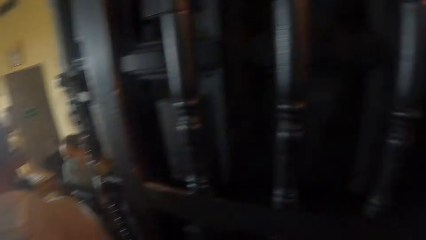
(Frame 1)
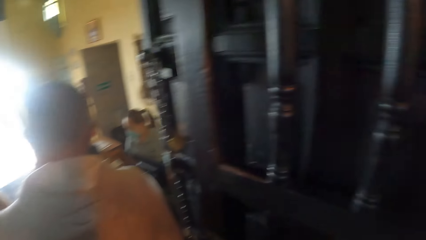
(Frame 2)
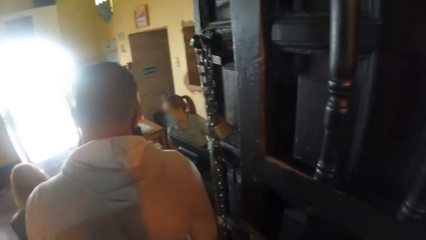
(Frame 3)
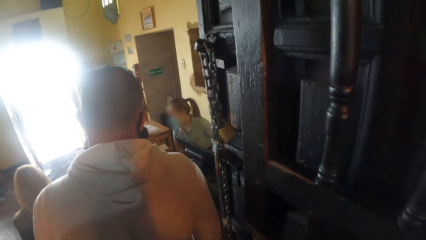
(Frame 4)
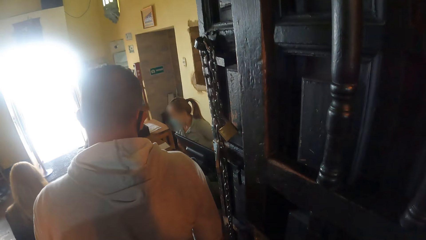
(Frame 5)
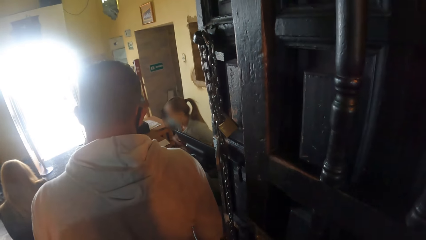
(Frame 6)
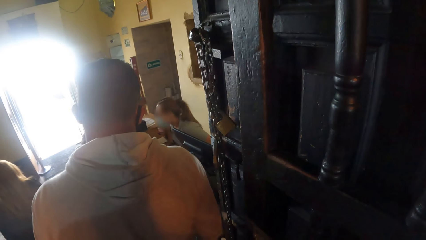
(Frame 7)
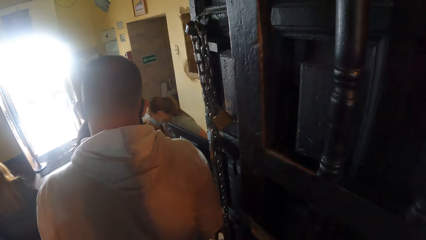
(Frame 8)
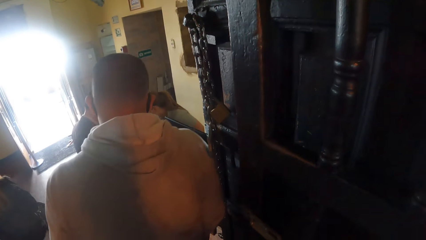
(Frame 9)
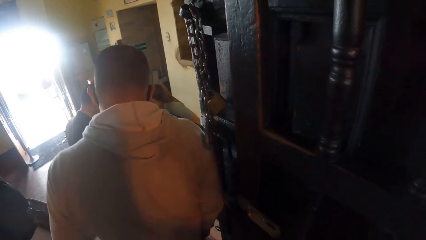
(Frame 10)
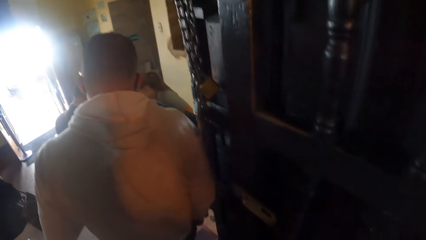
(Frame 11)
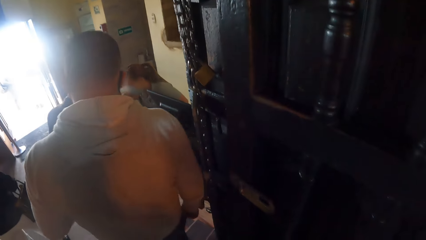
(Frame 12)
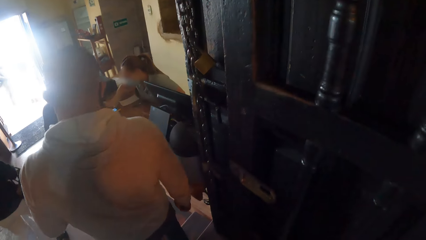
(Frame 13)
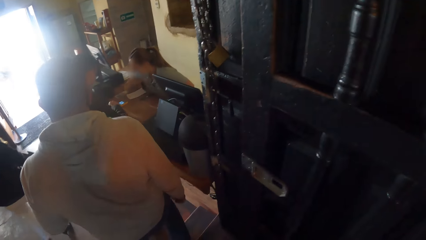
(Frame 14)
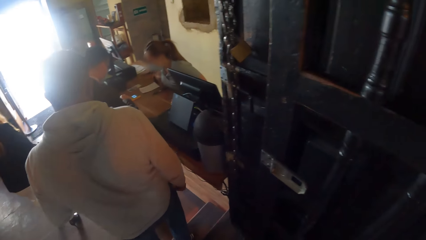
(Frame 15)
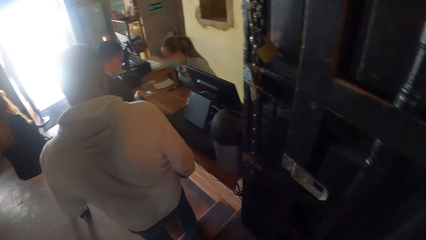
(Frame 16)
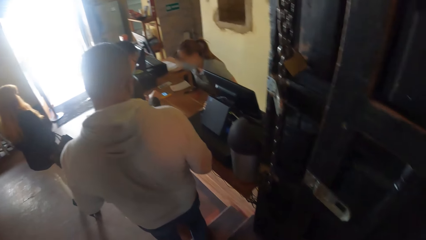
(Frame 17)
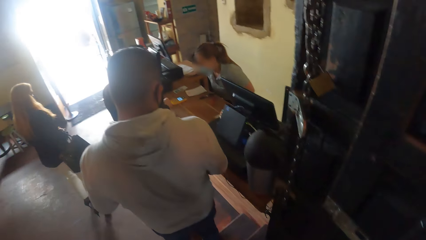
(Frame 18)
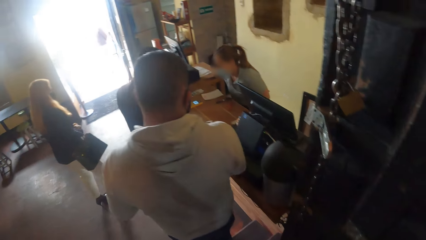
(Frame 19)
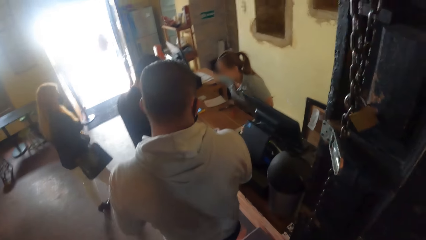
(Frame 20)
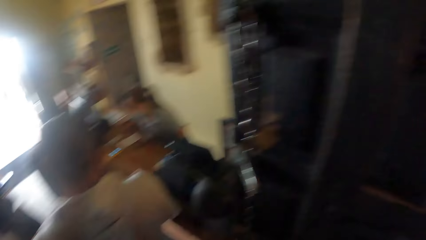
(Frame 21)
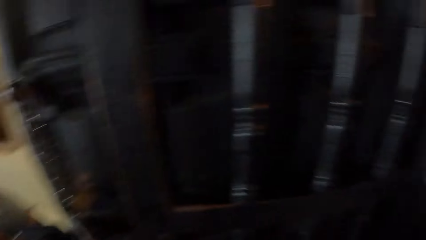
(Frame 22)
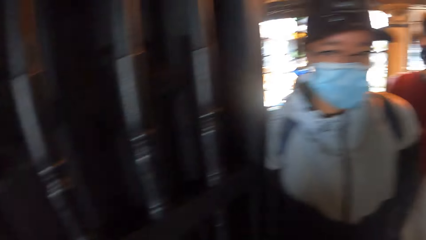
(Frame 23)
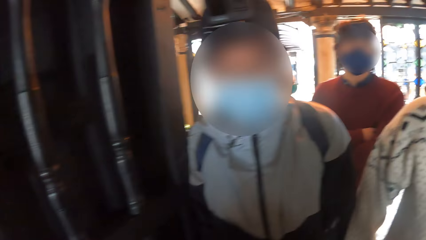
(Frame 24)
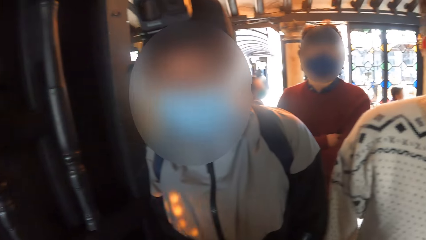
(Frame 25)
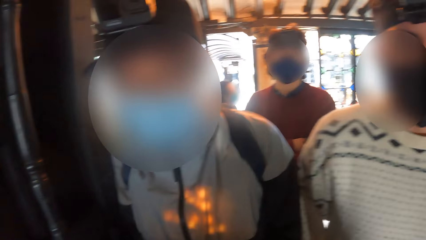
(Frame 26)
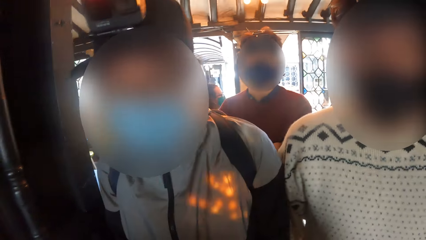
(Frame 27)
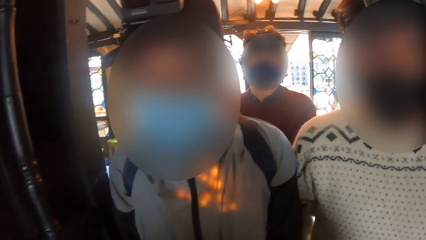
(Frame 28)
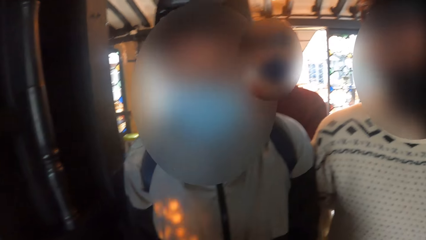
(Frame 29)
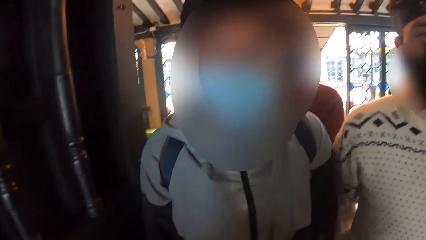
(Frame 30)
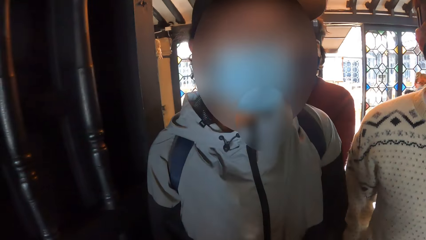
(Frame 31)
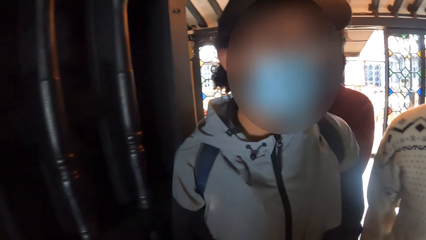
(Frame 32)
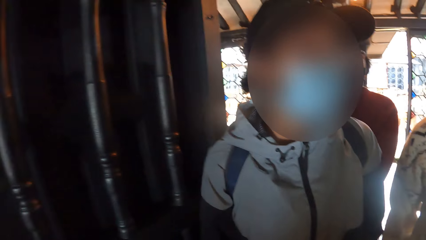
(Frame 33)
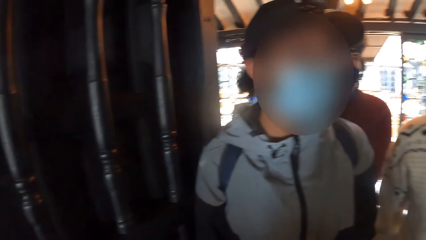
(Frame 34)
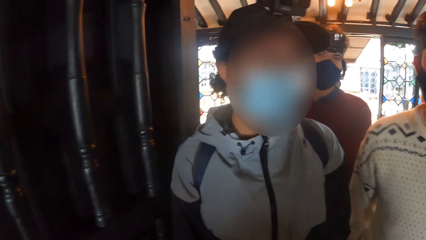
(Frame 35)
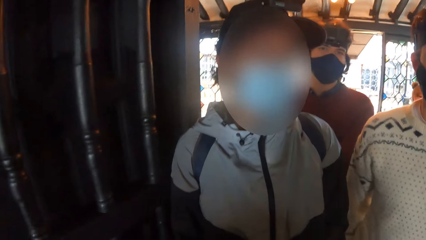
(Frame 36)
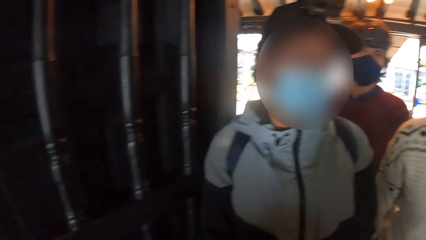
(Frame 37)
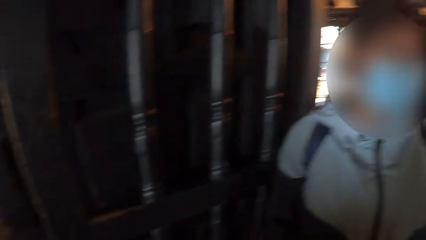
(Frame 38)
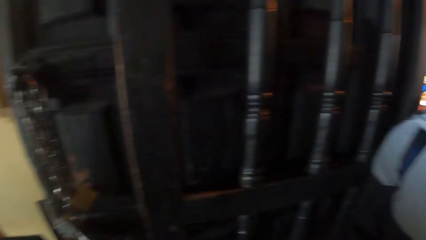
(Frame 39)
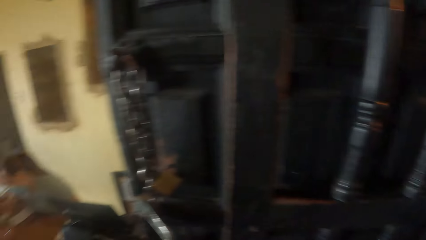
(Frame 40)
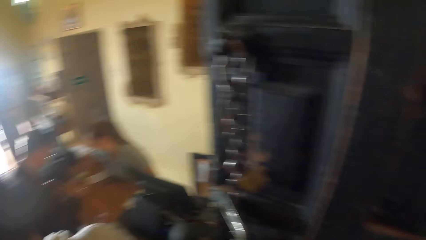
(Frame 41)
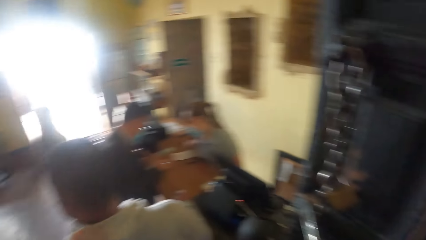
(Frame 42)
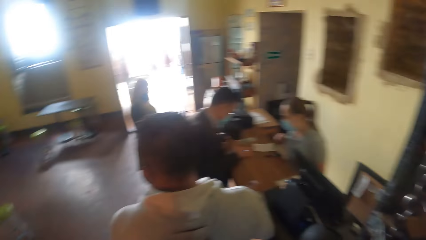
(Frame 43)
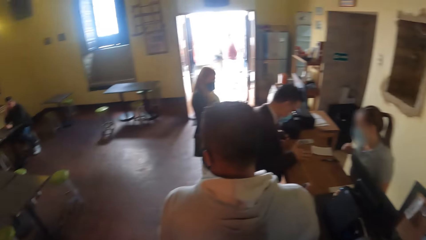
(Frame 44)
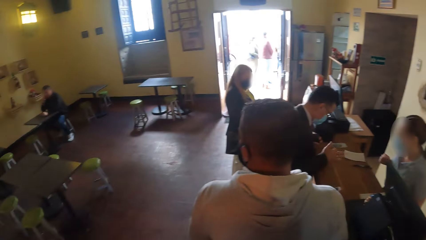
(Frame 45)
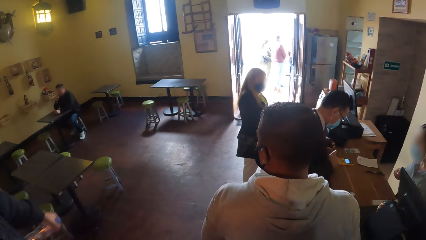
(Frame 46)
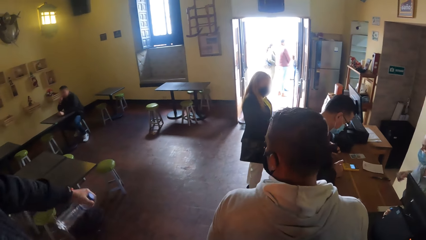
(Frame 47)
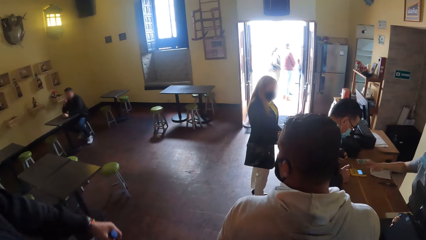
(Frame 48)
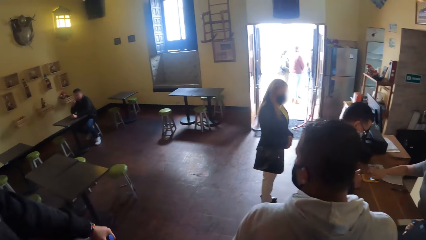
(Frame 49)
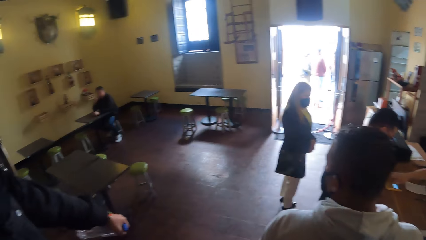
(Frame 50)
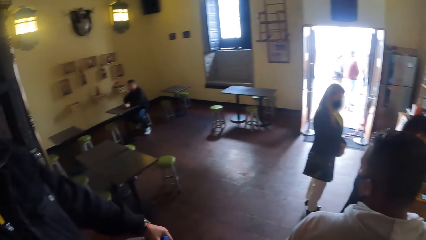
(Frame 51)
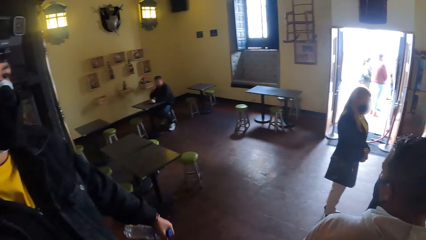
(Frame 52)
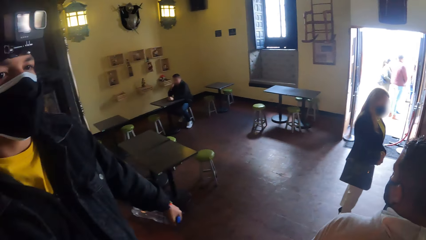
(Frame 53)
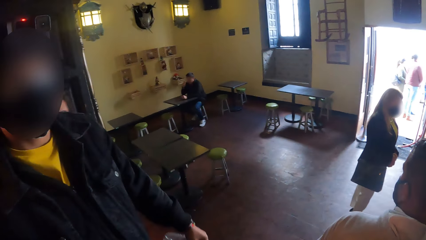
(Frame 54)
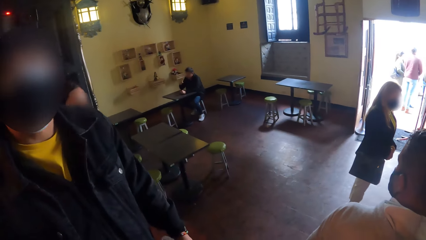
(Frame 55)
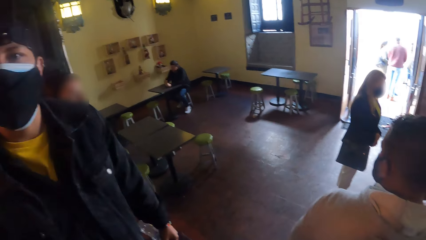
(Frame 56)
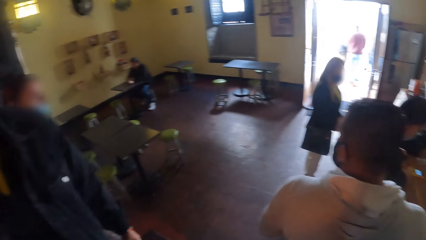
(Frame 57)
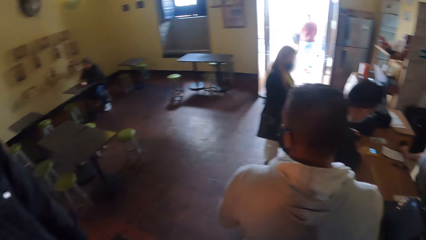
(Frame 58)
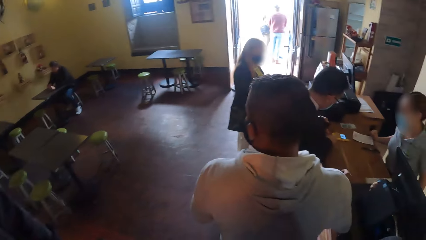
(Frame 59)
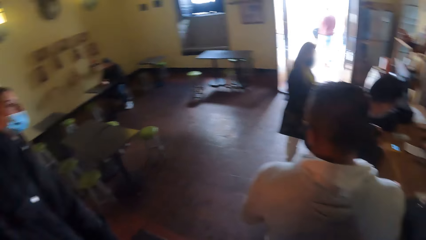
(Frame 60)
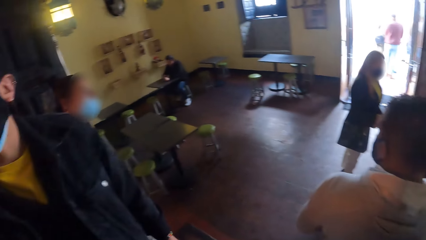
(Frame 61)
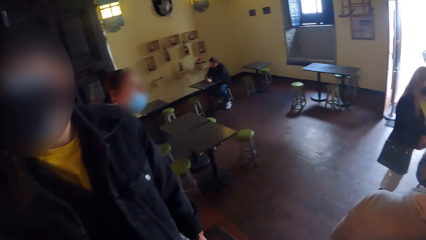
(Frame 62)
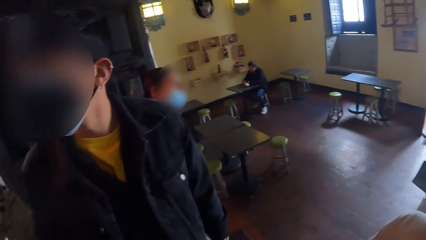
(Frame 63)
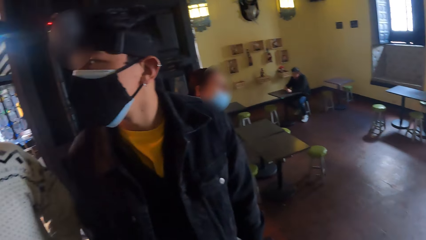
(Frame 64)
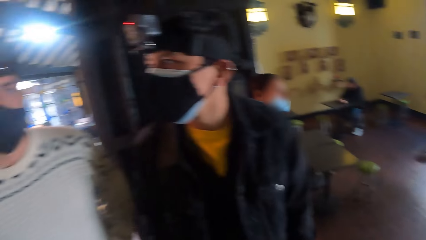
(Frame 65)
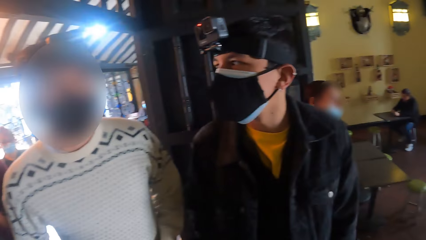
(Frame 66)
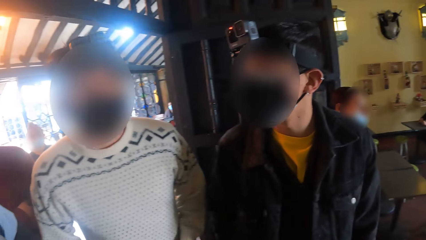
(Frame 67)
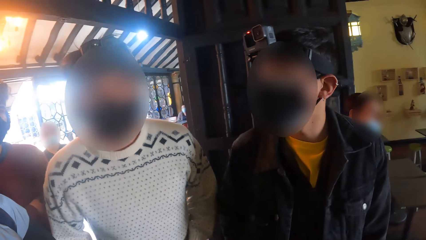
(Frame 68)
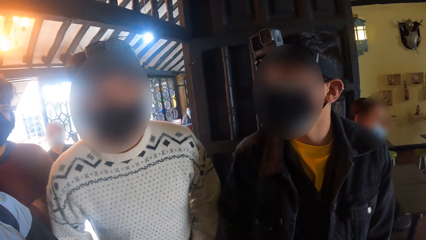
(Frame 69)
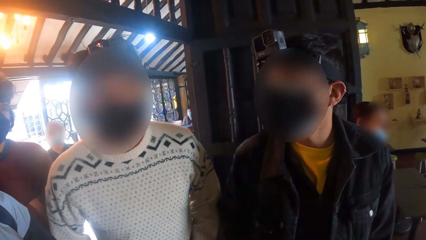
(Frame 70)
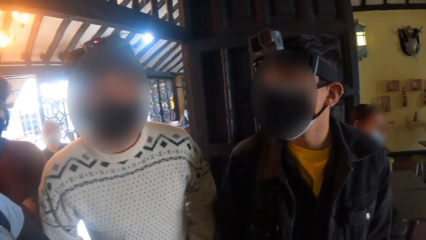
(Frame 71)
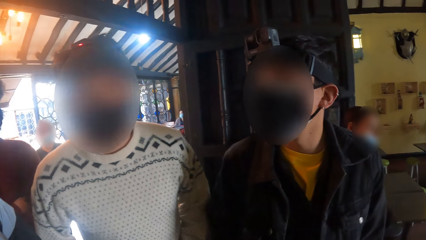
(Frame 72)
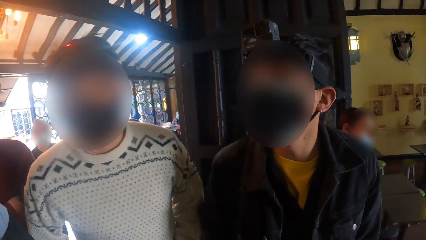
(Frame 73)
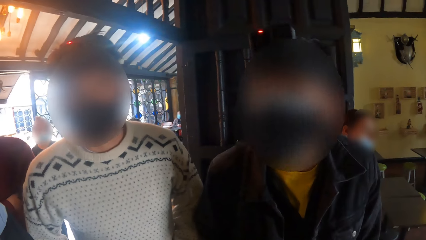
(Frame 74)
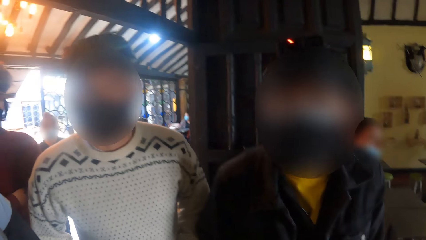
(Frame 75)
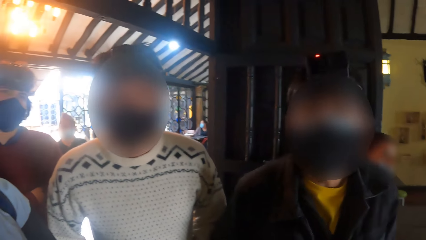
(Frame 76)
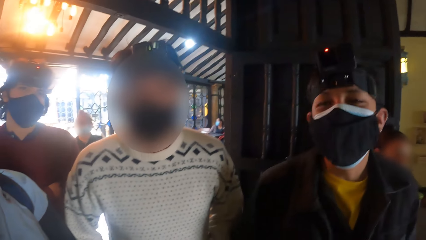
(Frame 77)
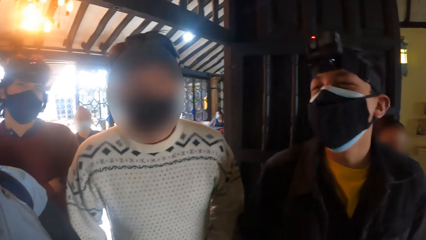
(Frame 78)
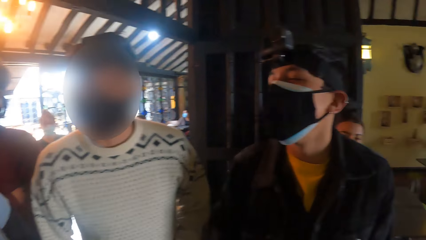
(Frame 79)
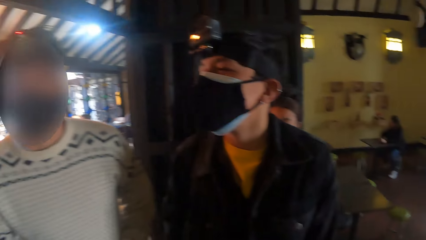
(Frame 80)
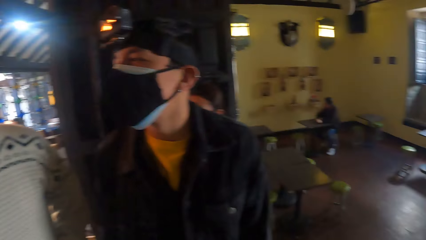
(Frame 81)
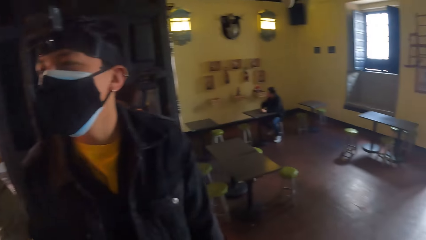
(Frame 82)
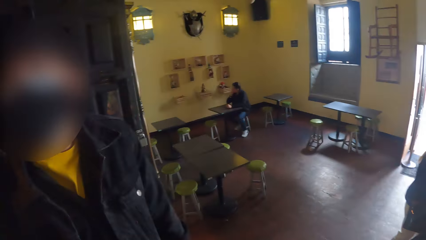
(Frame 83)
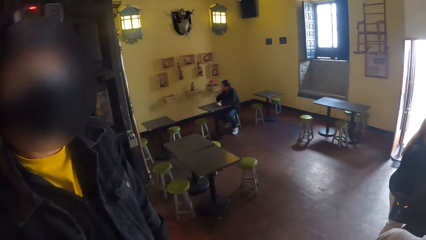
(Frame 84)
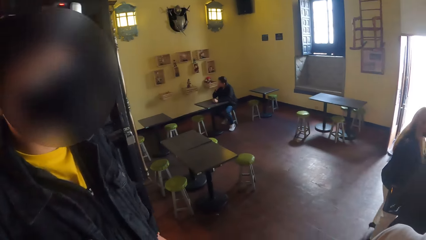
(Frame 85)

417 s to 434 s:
A man walks down the stairs. The camera wearer converses with another man and a third man.
